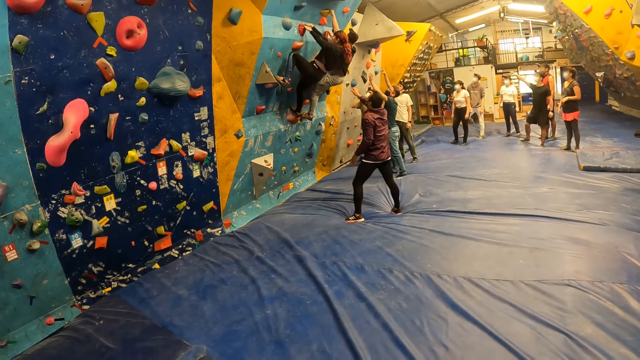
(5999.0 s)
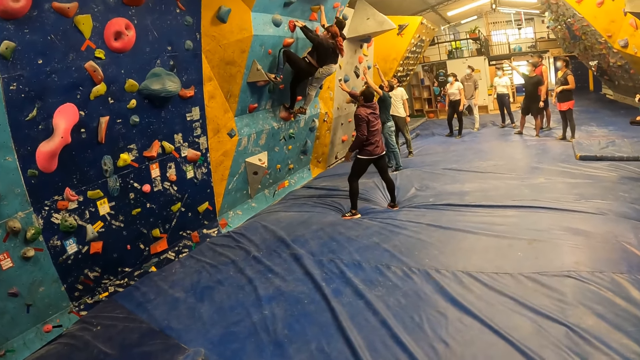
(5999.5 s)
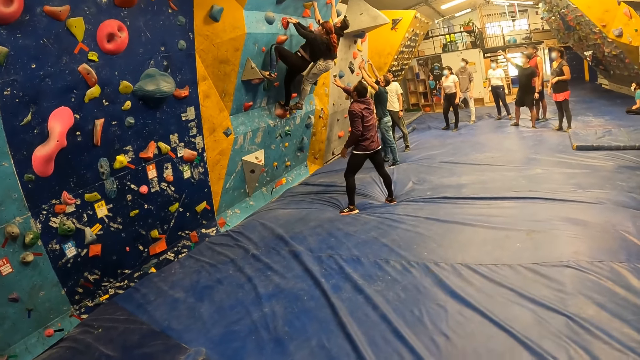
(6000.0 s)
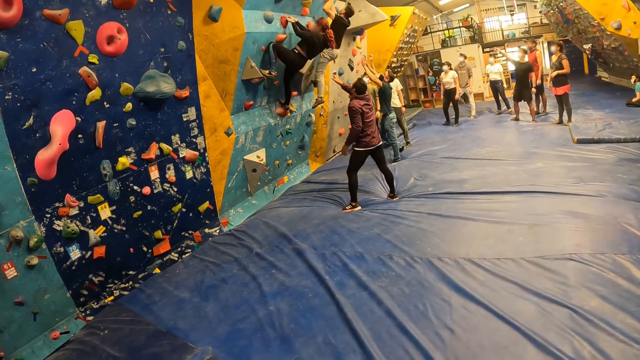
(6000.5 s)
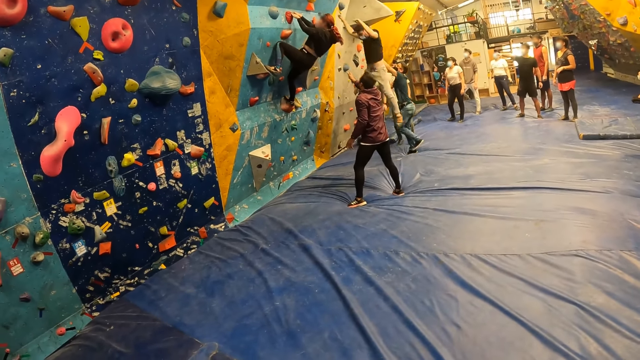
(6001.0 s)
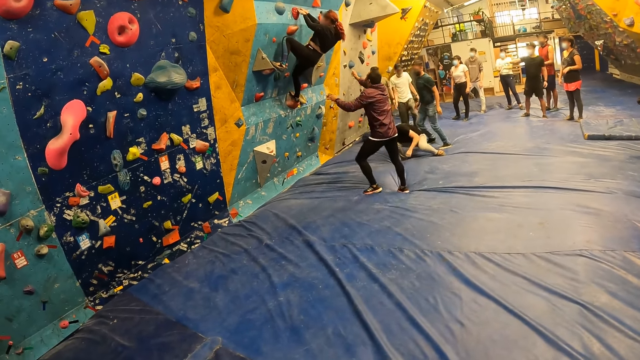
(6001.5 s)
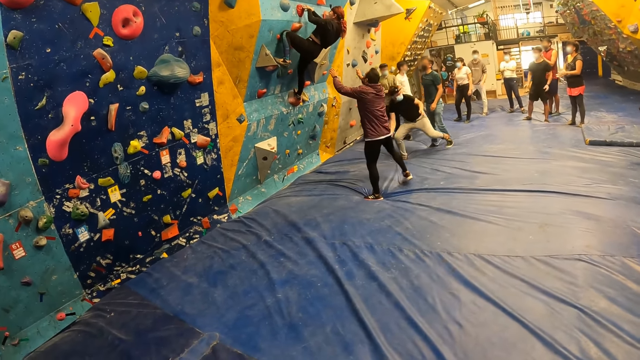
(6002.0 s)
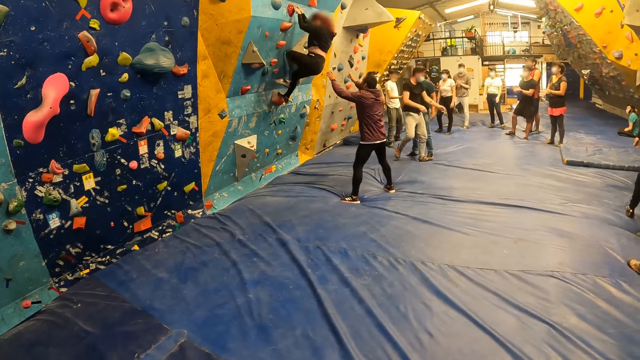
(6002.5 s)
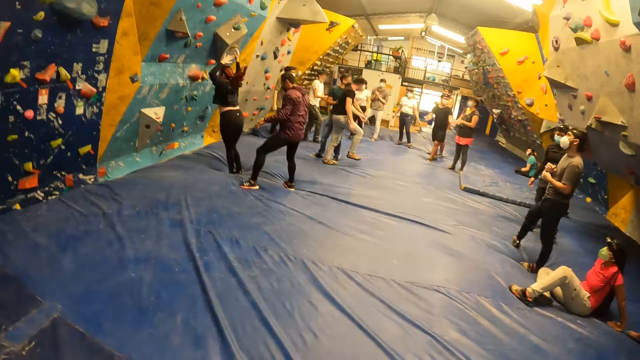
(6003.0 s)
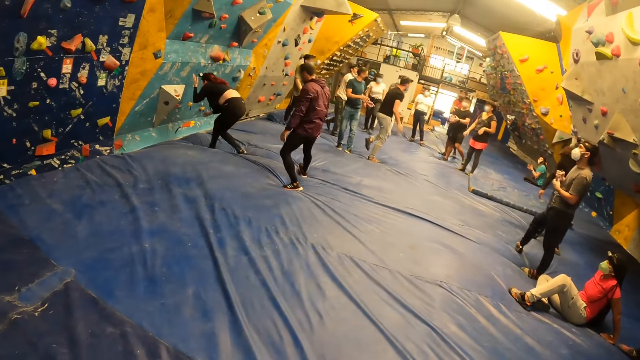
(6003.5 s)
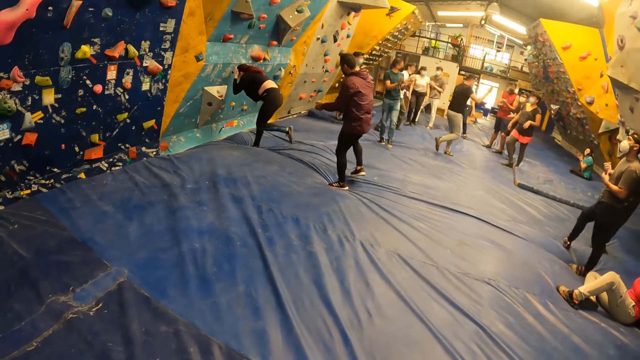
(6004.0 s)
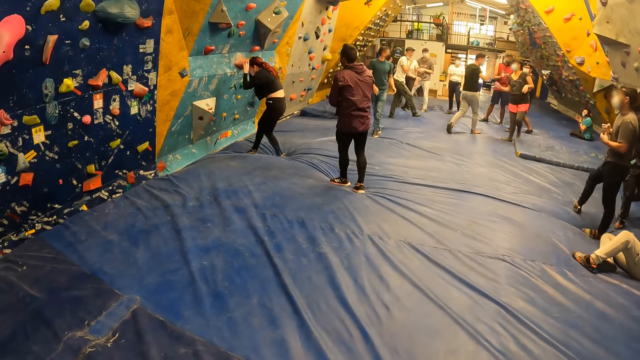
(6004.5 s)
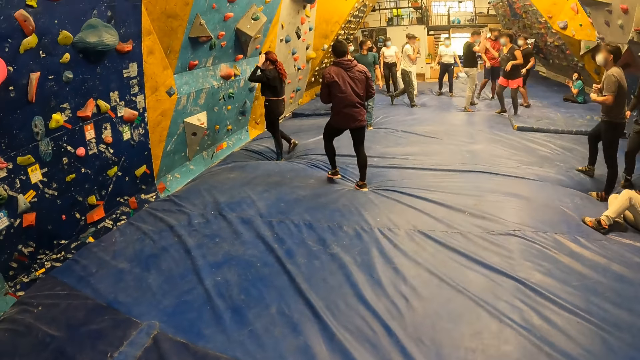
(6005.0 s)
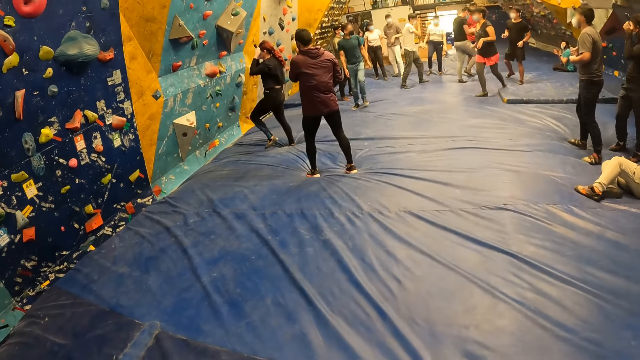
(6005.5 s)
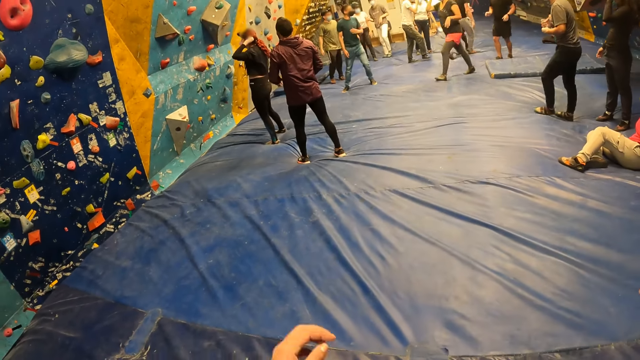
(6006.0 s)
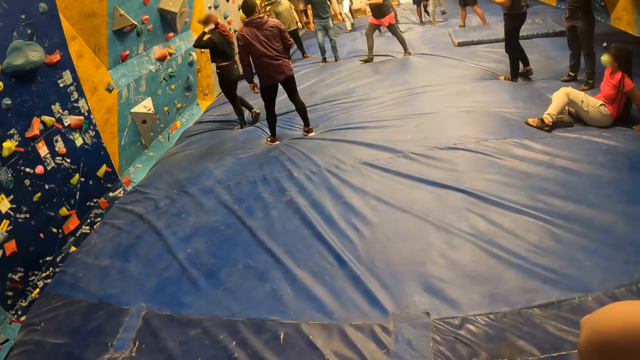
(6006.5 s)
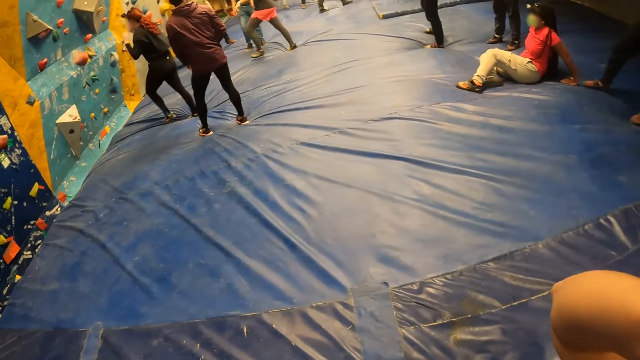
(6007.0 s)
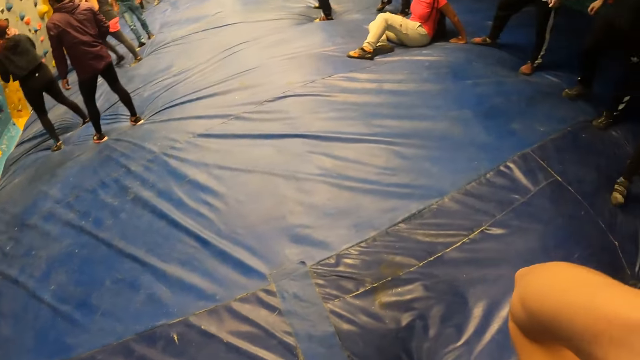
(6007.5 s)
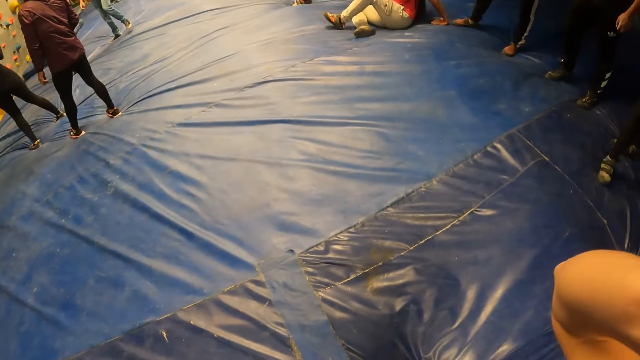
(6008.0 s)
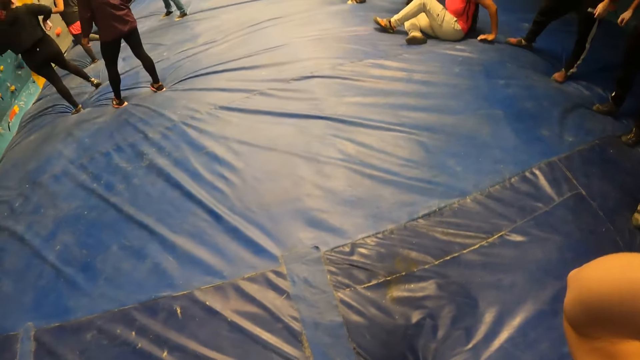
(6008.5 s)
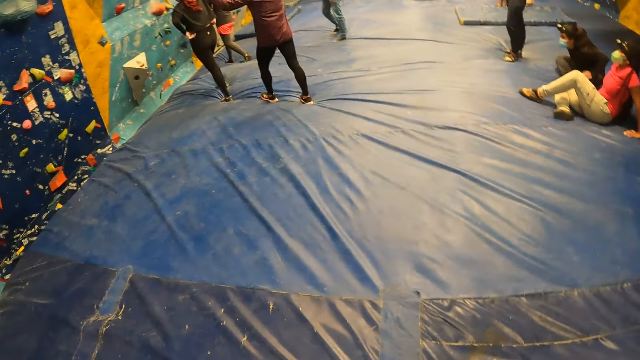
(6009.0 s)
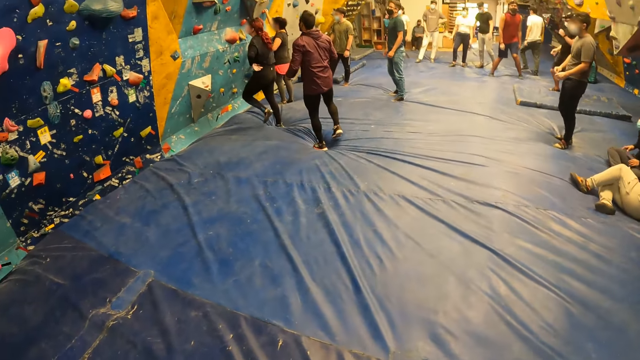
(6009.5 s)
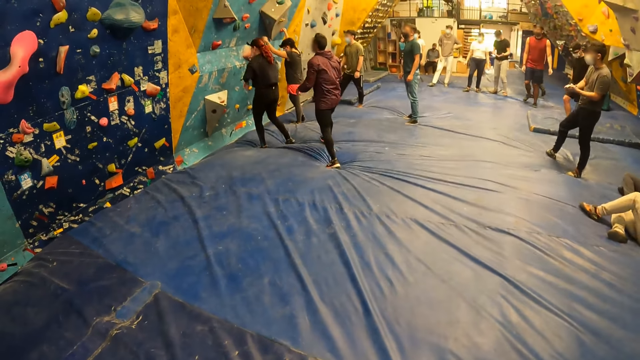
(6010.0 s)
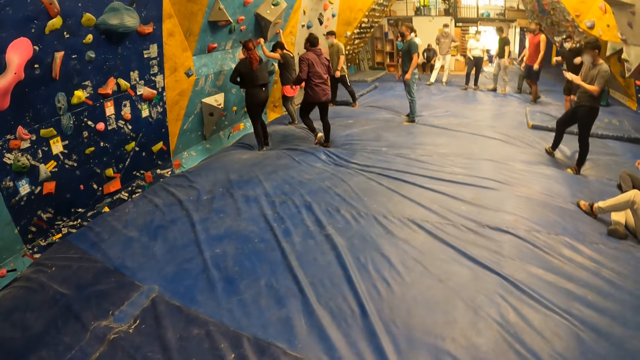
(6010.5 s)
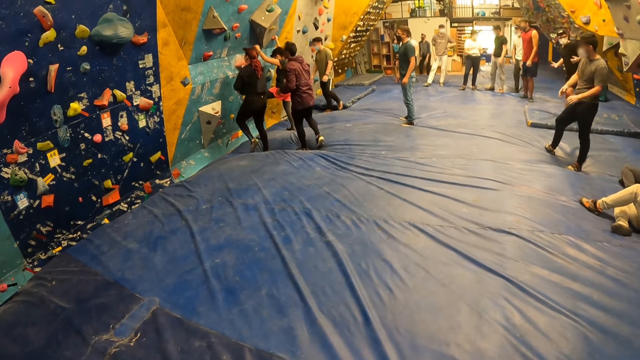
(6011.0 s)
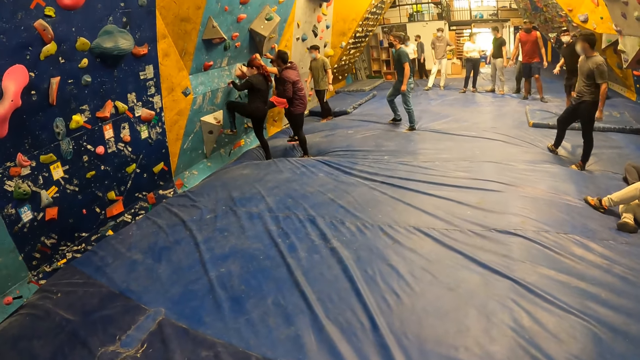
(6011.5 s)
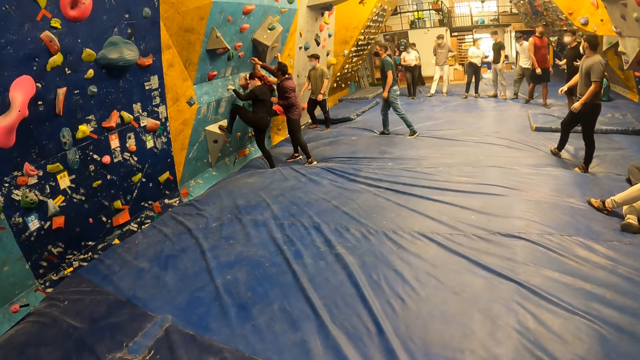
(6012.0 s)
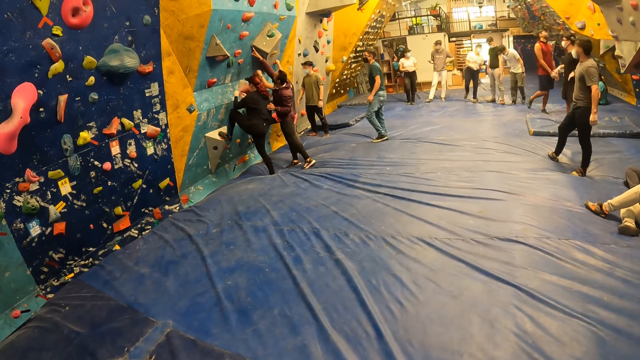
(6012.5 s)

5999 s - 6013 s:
The man falls from the wall. The woman falls from the wall. The camera wearer looks around. They look left.

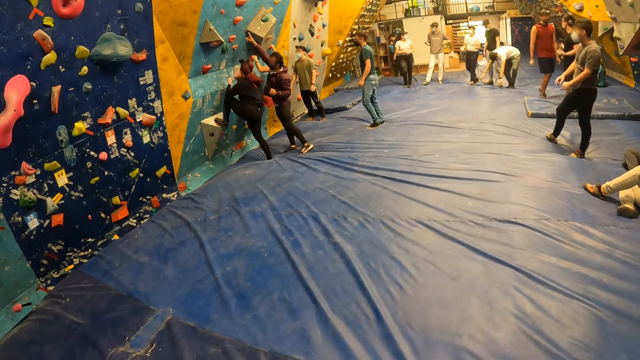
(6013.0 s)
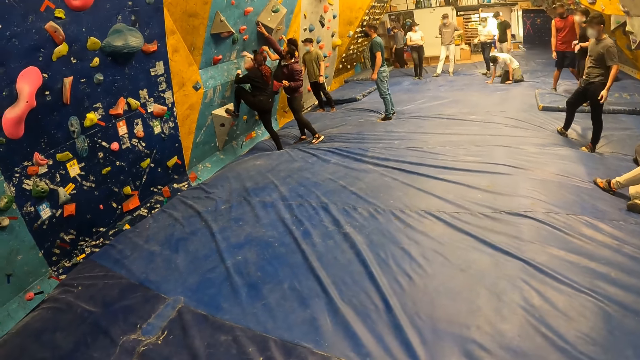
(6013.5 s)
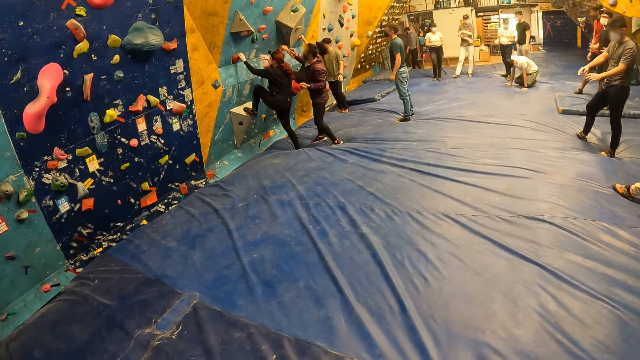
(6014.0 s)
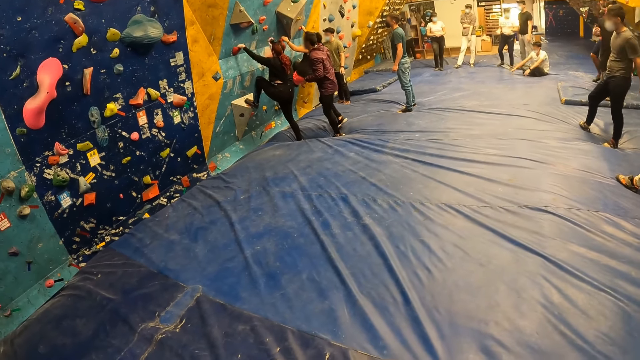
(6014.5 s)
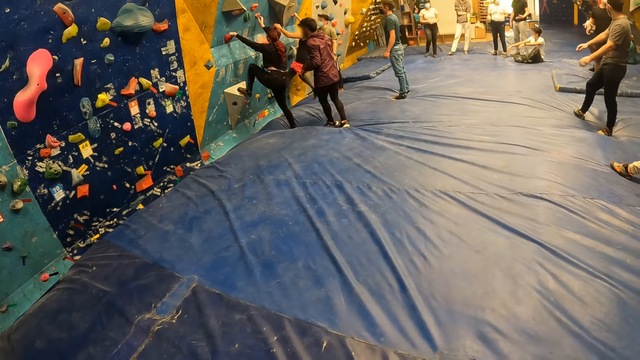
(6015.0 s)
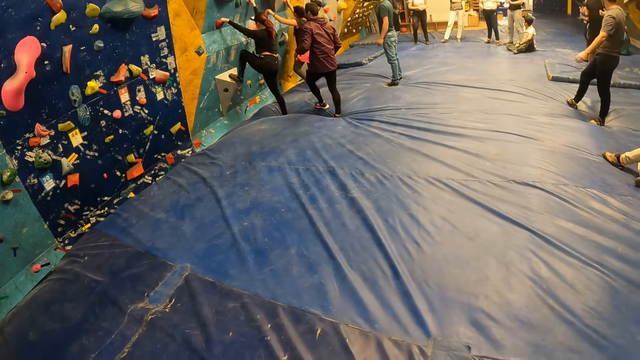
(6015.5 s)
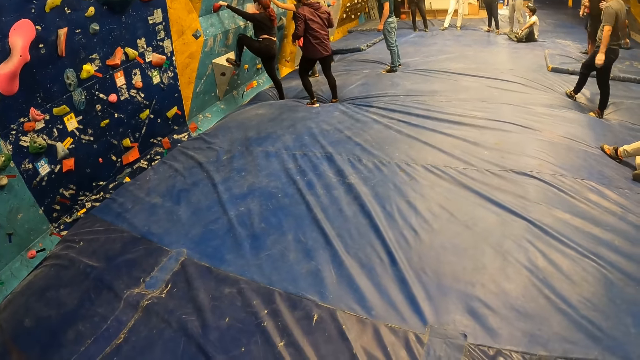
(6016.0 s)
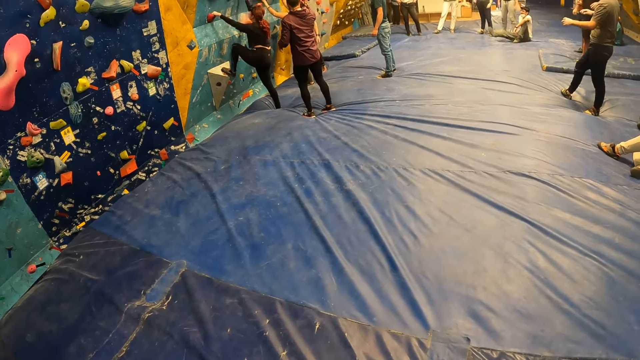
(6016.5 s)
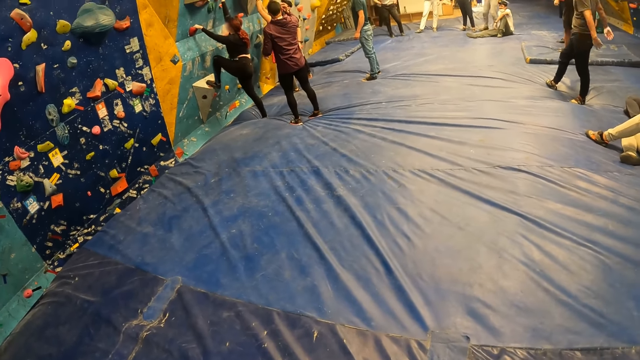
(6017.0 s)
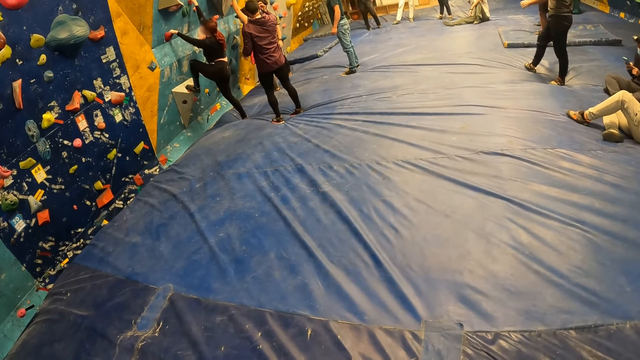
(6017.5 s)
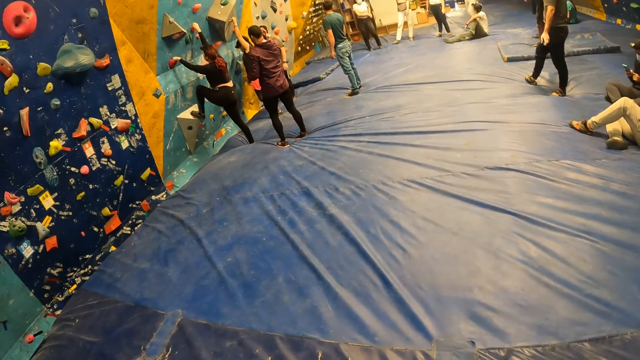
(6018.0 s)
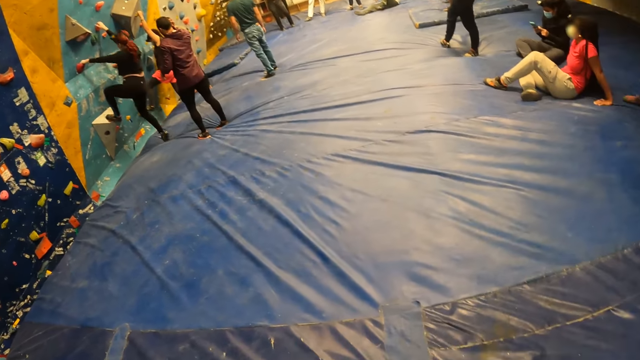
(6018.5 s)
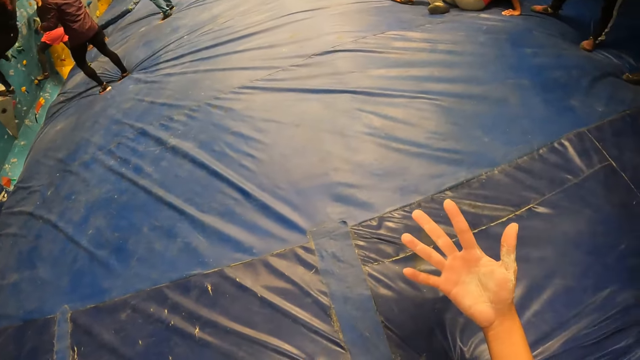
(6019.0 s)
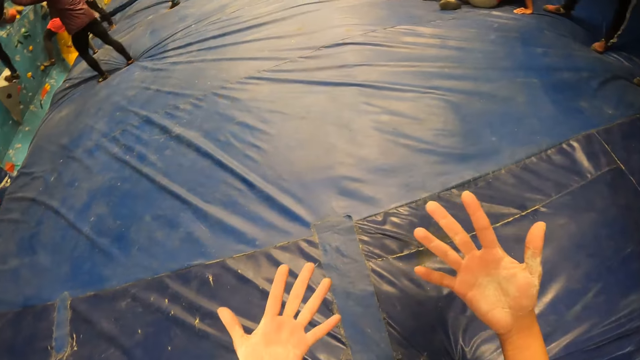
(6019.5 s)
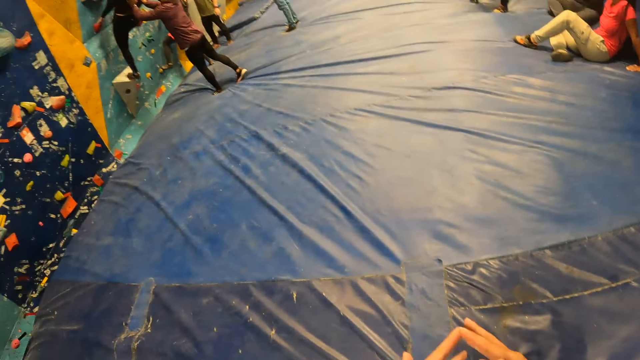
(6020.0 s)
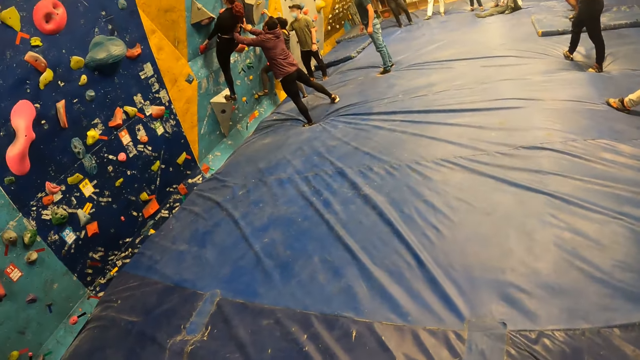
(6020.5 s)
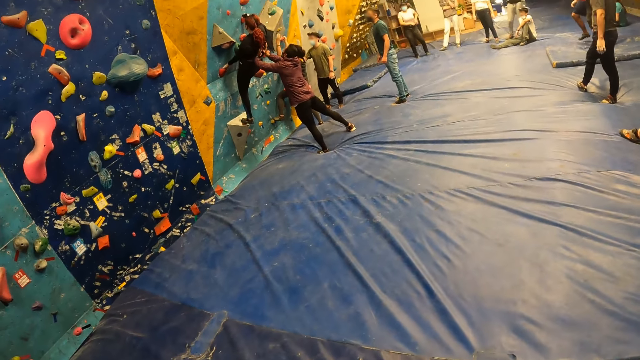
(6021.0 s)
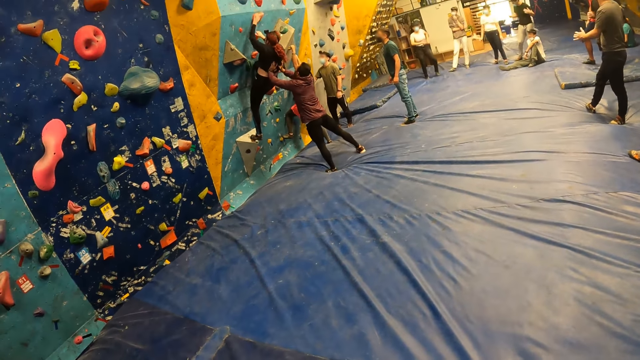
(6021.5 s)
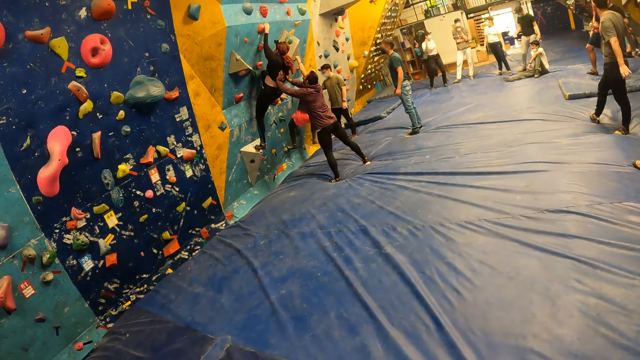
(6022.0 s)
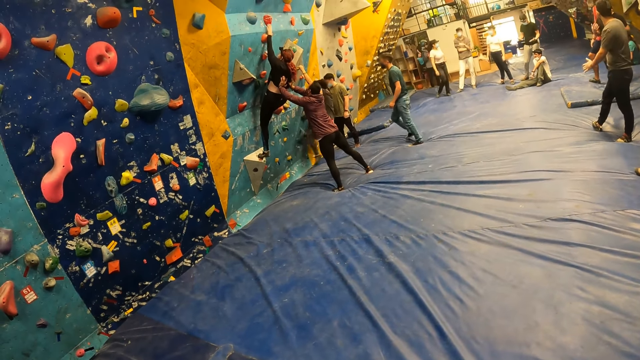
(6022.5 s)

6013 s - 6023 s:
A woman climbs the wall with both hands. Another woman climbs the wall with both hands. The camera wearer spreads her right hand open. She spreads both hands open. She looks at the palms. She looks left.
